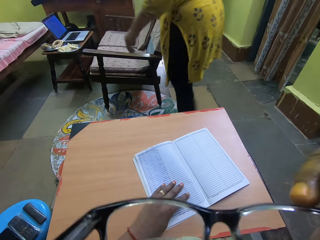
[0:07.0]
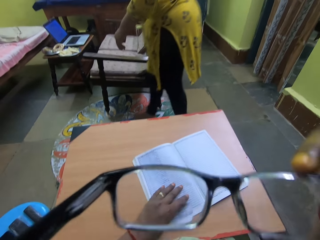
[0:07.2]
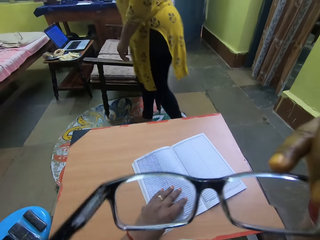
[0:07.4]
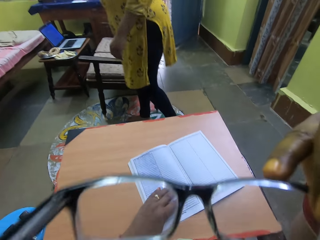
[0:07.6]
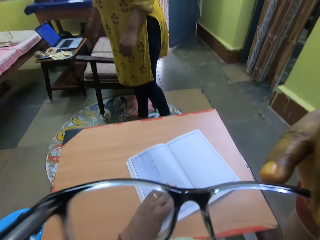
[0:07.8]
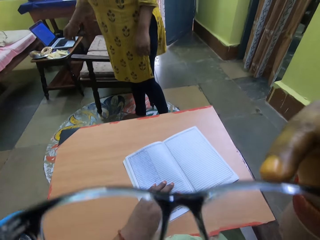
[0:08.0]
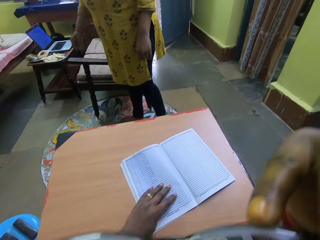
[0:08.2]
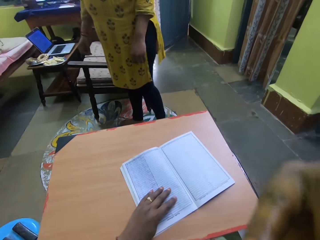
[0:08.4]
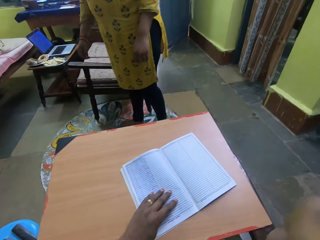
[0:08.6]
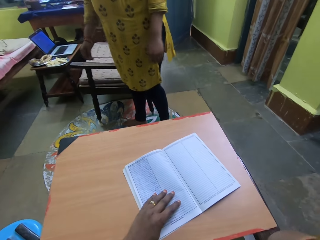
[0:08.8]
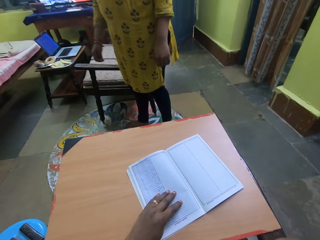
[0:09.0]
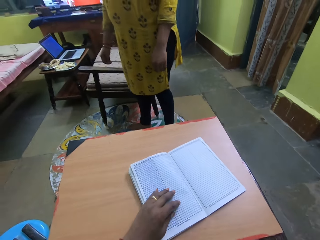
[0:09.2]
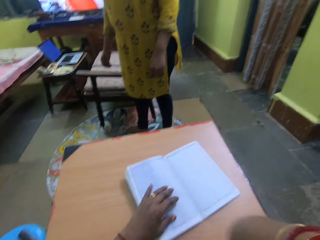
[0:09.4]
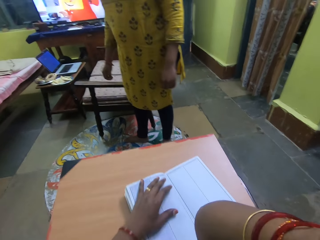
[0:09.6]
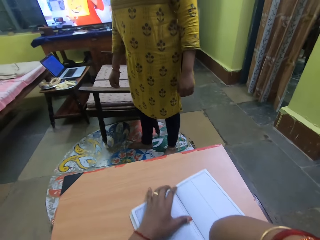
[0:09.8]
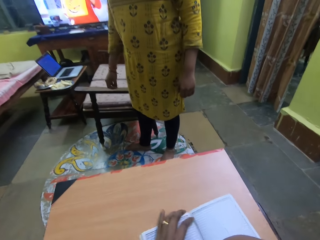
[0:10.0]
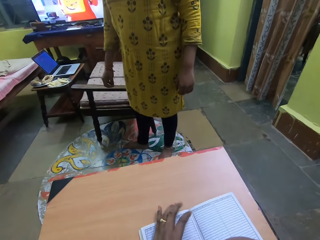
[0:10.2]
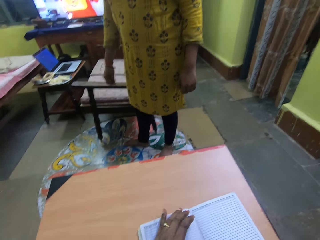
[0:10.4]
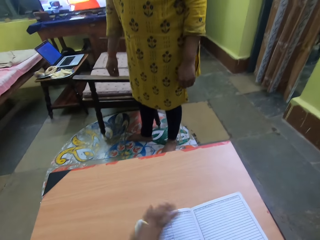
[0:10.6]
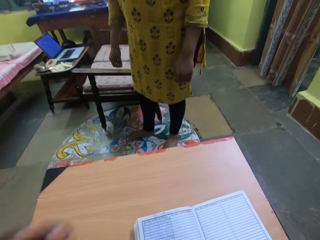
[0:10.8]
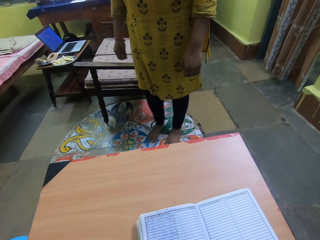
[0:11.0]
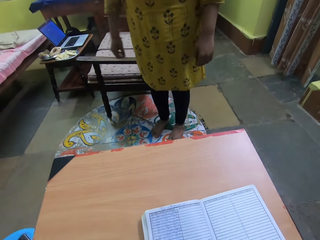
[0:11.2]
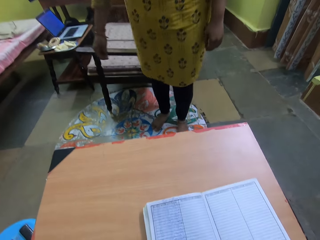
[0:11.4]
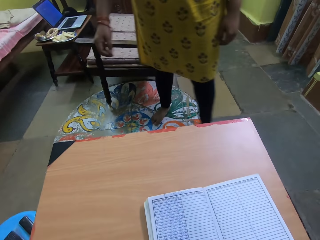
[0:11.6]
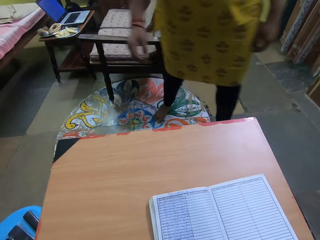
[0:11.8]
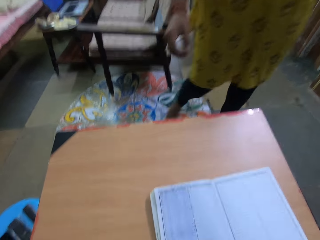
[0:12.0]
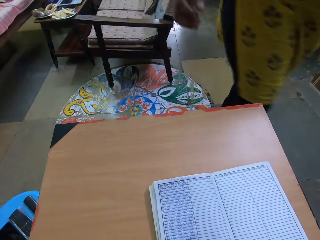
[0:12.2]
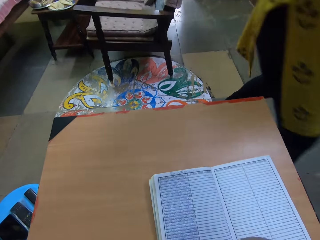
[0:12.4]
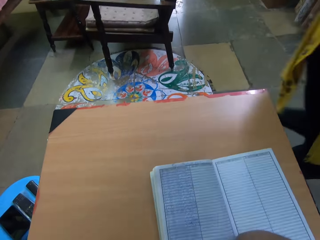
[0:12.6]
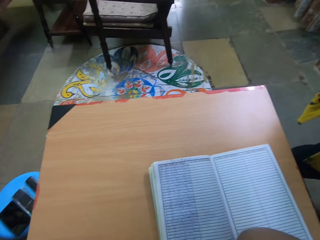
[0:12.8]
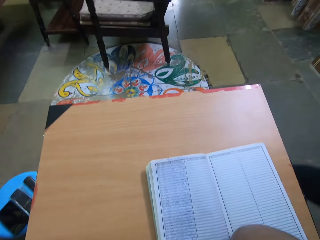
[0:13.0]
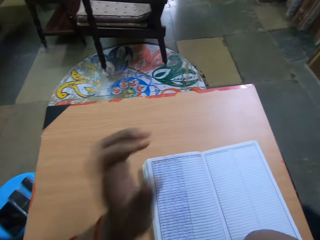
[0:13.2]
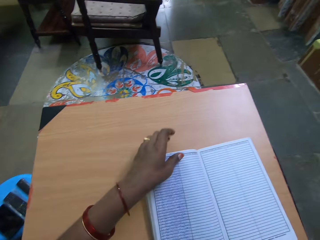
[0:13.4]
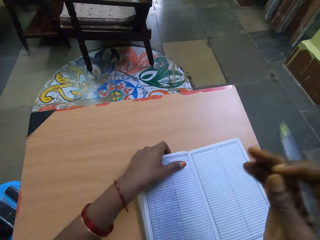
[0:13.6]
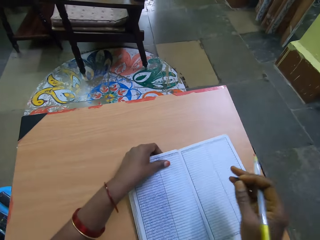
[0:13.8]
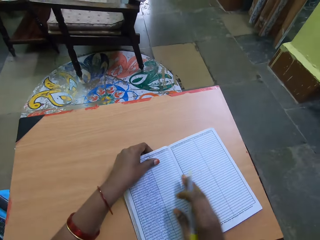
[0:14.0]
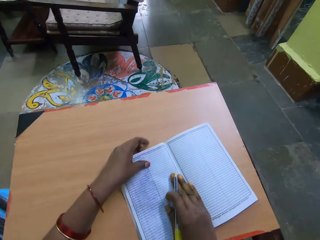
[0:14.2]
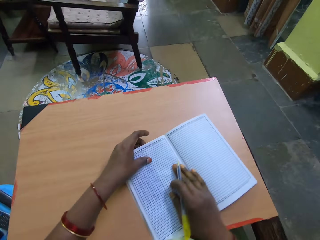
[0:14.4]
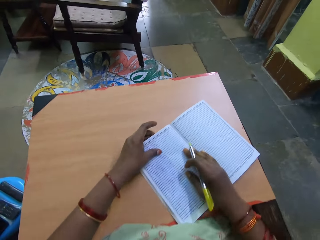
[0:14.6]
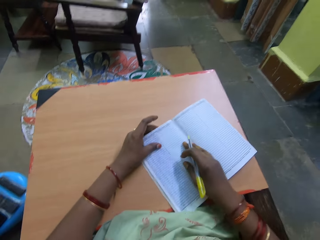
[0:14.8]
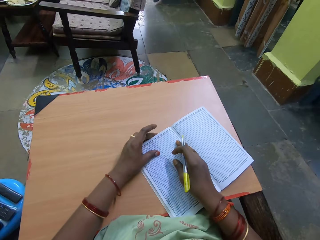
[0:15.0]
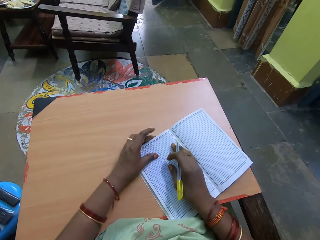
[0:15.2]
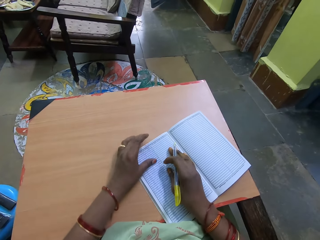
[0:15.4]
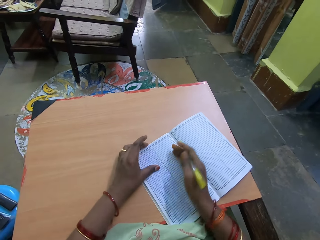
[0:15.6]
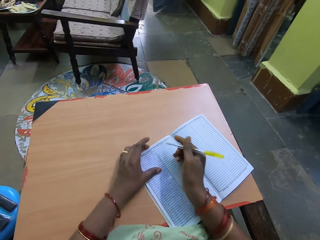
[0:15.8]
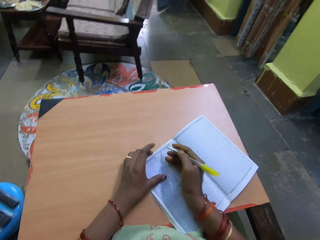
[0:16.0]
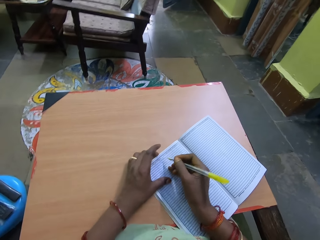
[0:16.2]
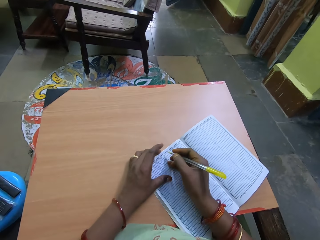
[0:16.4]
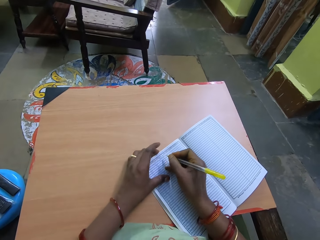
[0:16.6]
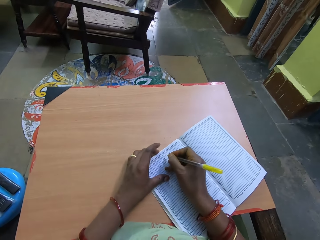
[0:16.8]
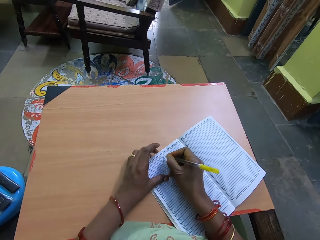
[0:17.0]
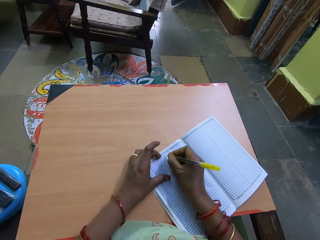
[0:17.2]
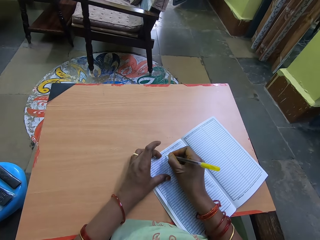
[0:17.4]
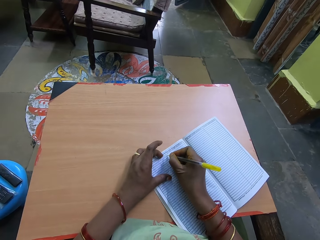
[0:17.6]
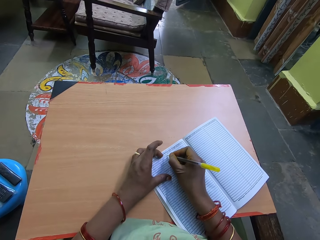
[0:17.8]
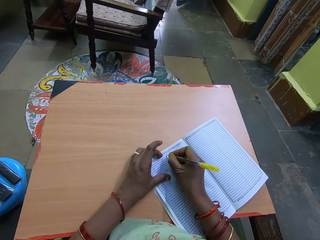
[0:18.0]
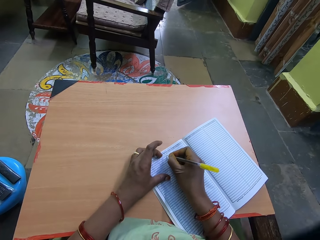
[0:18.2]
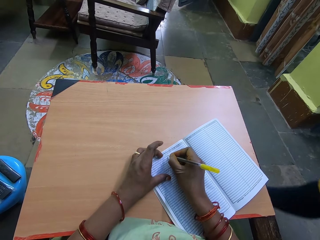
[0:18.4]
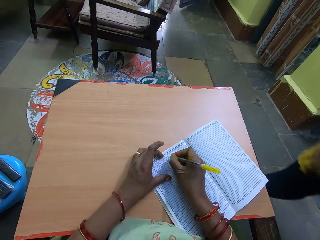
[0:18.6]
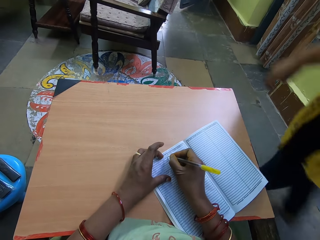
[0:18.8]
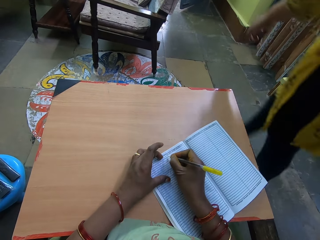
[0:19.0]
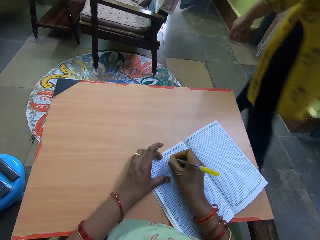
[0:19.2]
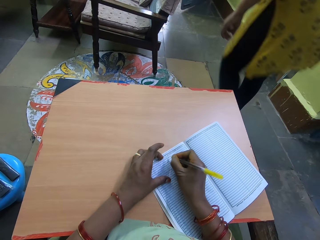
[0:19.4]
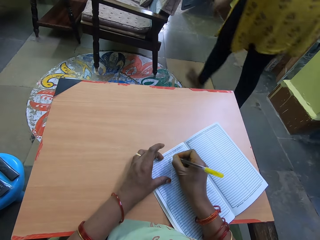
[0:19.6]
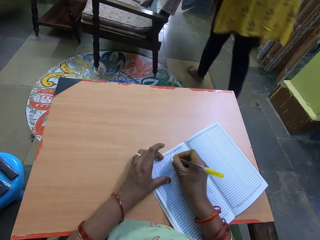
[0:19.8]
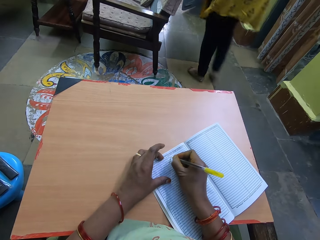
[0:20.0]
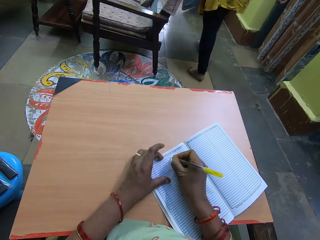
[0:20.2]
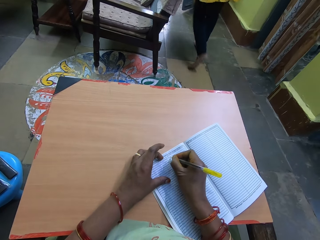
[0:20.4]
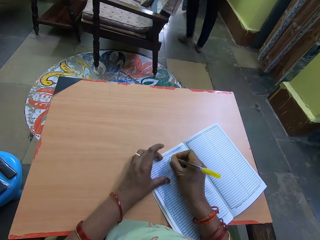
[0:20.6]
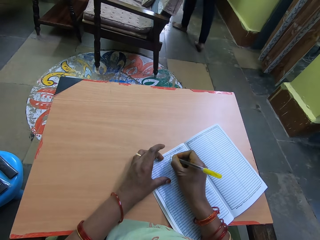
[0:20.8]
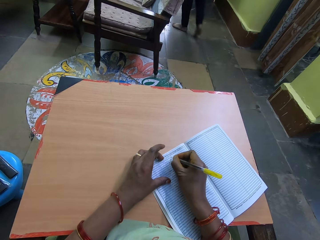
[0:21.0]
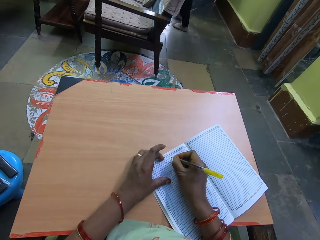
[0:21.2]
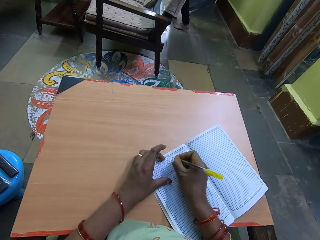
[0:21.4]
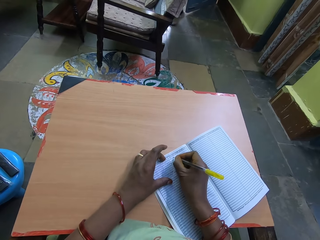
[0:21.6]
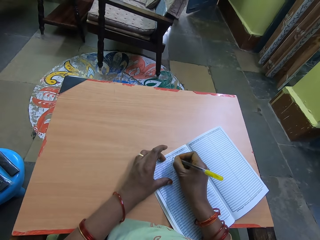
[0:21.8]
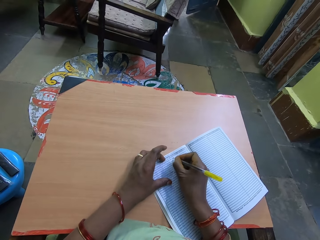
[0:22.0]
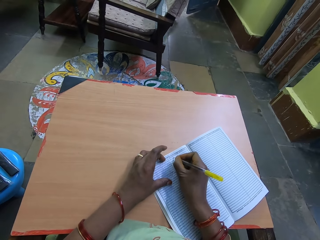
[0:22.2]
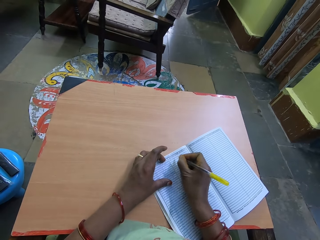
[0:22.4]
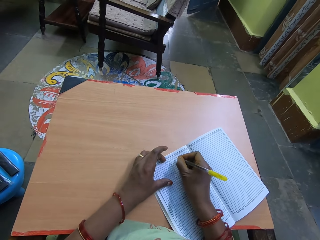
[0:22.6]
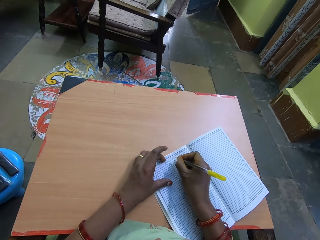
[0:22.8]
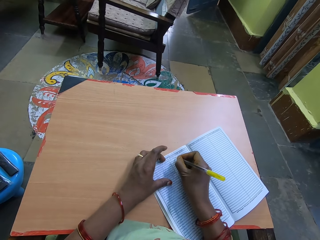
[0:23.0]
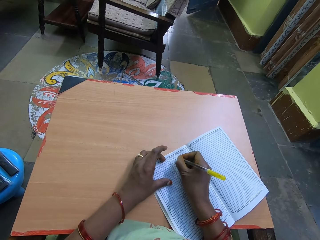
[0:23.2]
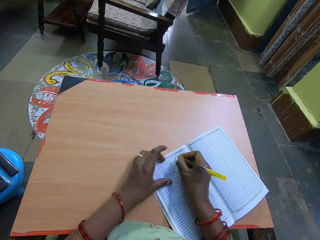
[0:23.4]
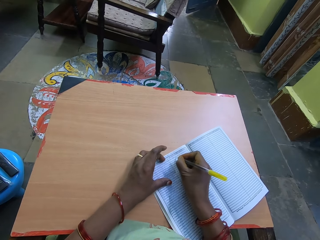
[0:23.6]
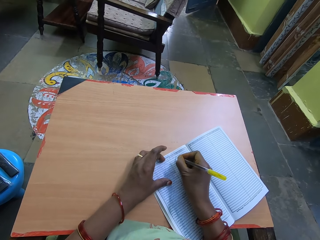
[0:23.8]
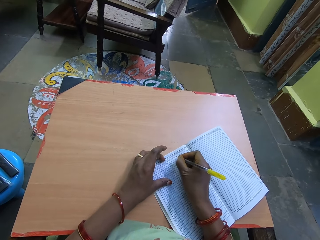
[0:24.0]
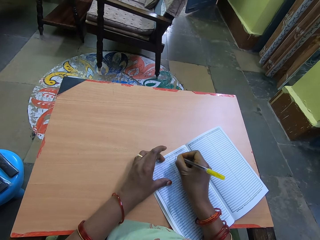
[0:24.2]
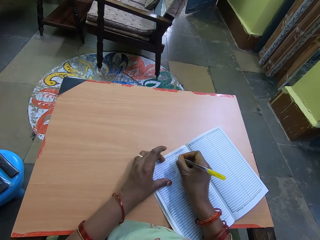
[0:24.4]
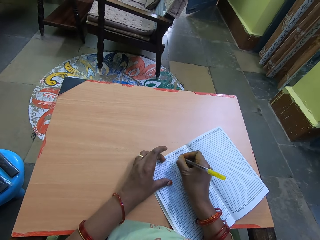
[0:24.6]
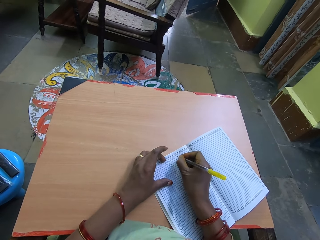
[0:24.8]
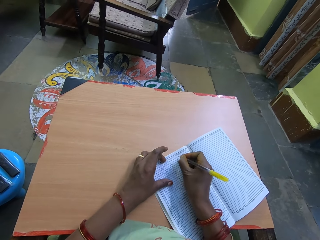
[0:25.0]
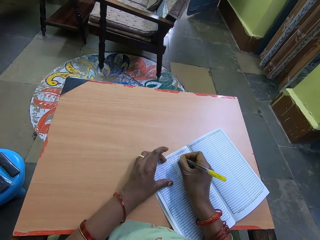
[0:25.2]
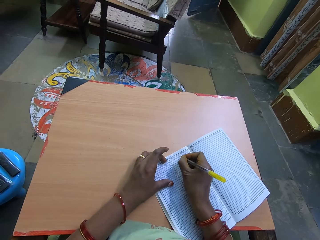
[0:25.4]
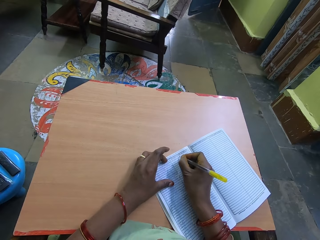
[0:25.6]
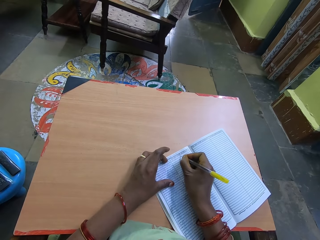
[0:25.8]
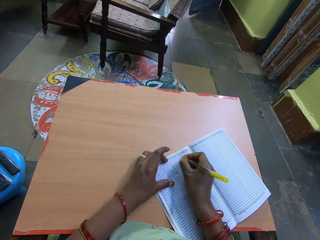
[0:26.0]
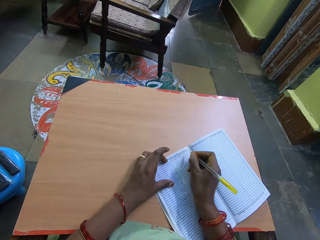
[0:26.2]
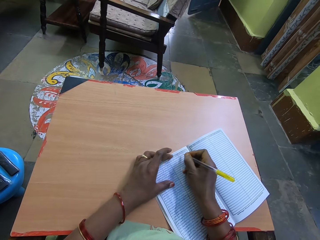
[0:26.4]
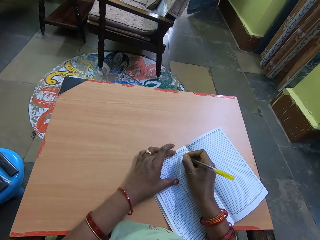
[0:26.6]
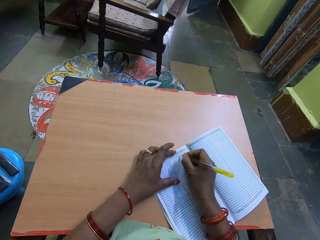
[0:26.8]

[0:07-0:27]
The camera wearer puts the pair of glasses on. He moves the book. A woman walks away. The camera wearer holds the book. He writes on the book with a pen in his right hand. The woman walks in the house in front of the camera wearer. He writes on the book.

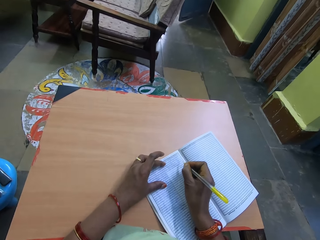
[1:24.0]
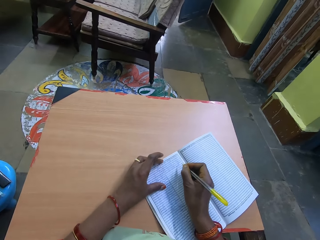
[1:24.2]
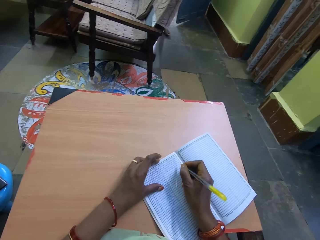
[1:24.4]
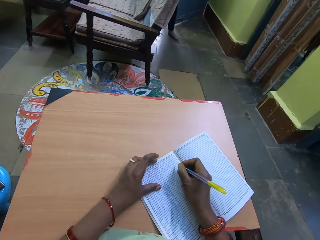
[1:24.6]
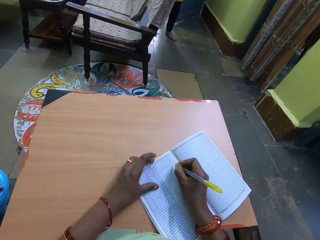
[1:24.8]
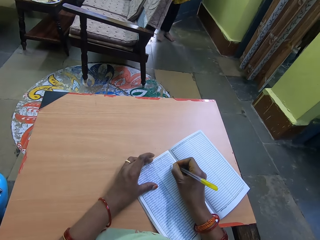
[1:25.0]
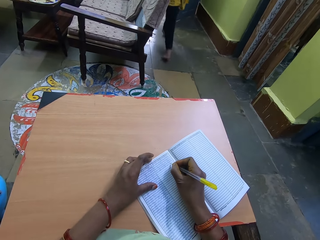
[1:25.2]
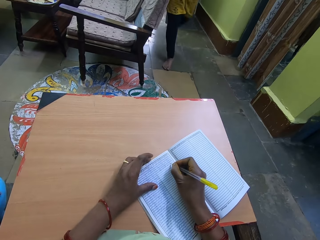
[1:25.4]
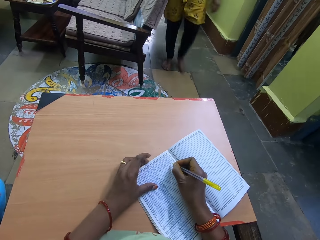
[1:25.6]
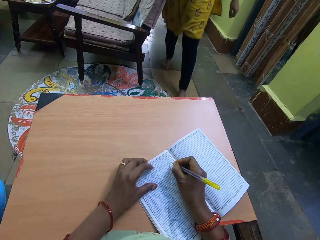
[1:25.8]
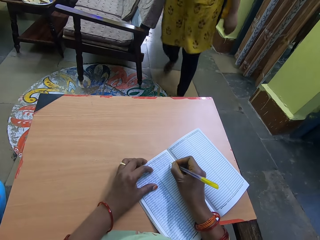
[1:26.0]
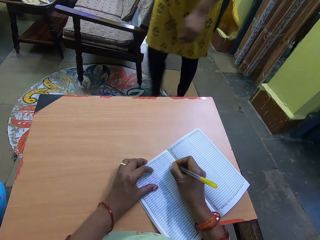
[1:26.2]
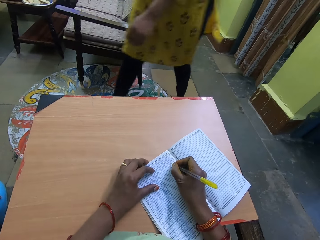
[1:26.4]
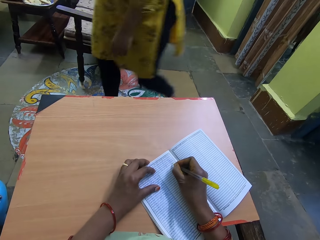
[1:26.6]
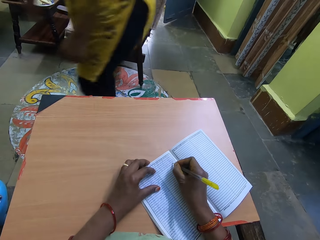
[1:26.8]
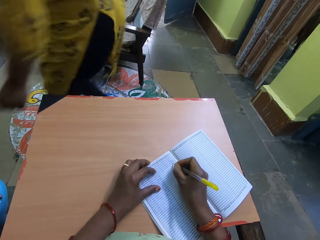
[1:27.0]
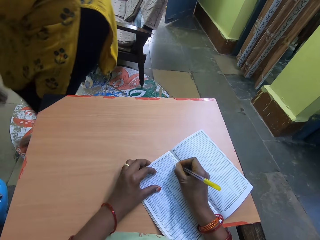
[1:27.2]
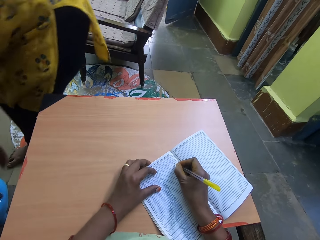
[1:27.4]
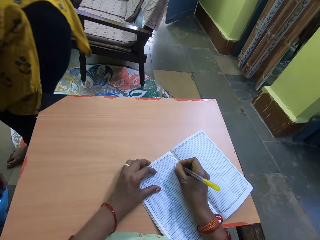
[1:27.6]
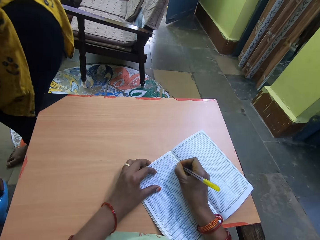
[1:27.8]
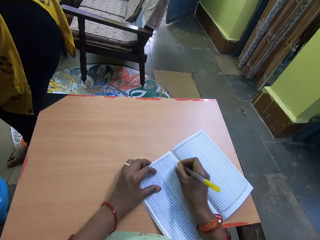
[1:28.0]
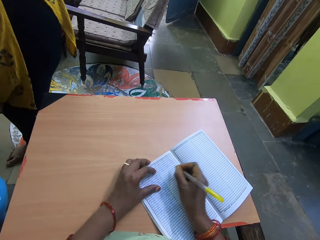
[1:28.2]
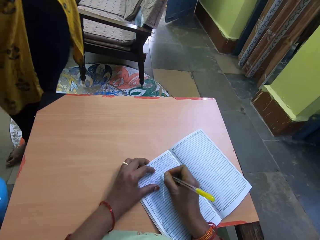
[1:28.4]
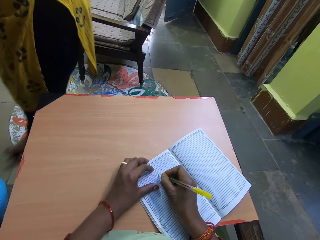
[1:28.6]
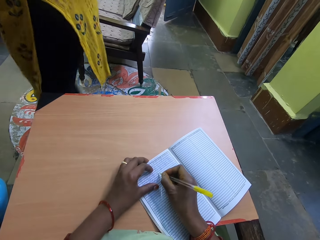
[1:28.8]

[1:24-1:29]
A woman walks in the house in front of the camera wearer. The woman picks up a phone from the table with her left hand.
